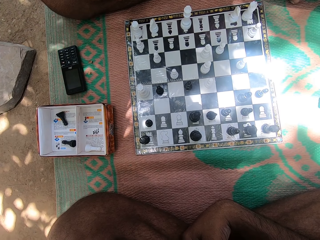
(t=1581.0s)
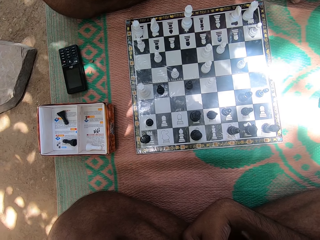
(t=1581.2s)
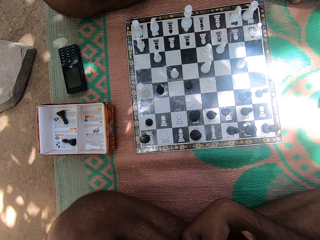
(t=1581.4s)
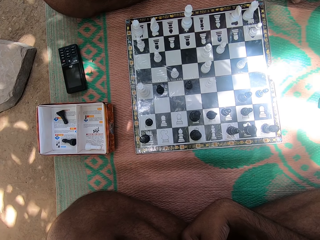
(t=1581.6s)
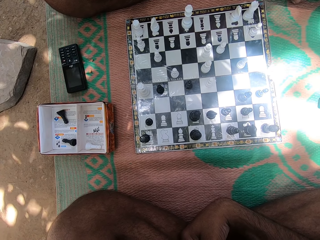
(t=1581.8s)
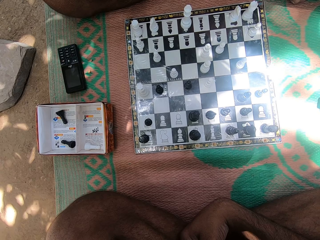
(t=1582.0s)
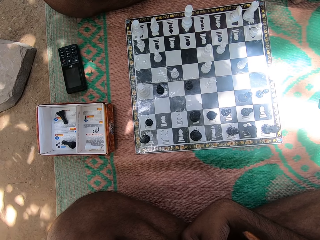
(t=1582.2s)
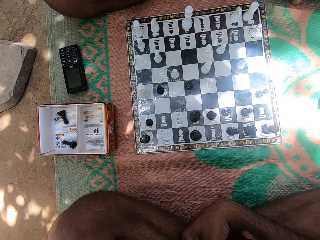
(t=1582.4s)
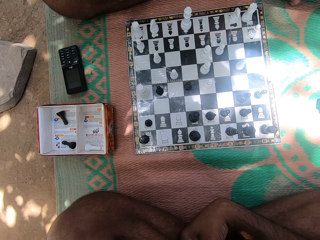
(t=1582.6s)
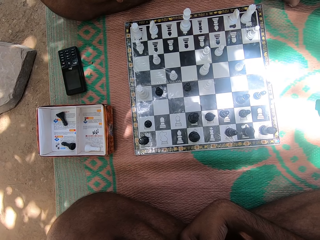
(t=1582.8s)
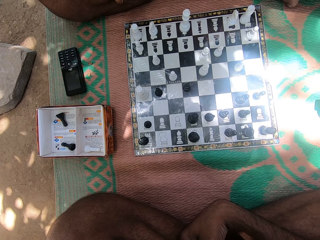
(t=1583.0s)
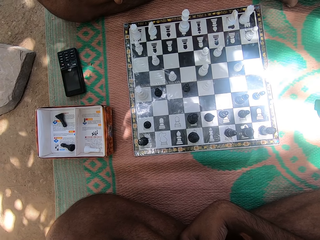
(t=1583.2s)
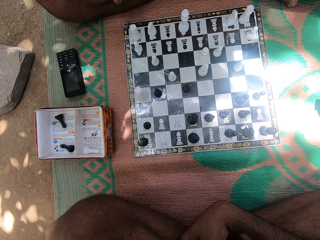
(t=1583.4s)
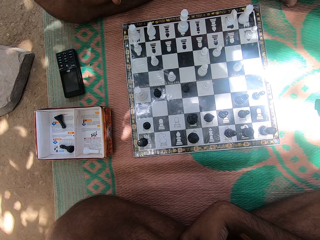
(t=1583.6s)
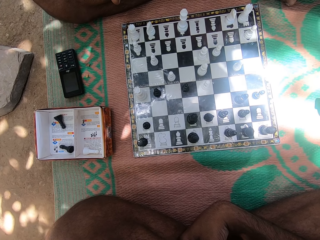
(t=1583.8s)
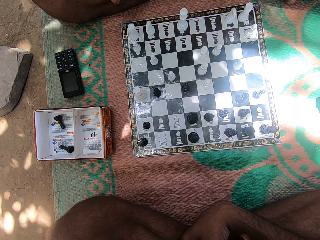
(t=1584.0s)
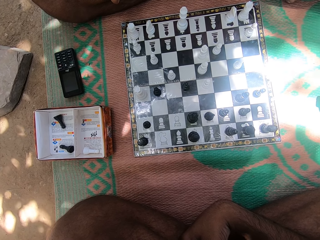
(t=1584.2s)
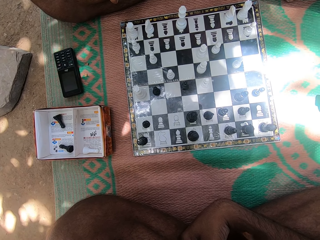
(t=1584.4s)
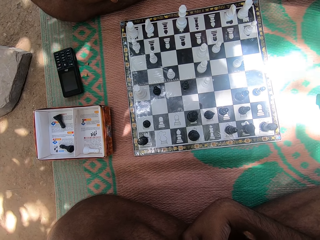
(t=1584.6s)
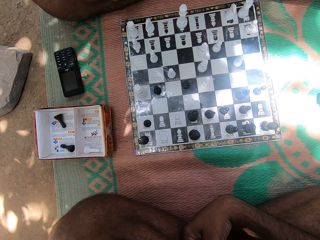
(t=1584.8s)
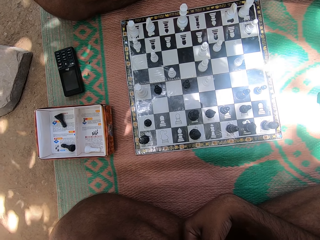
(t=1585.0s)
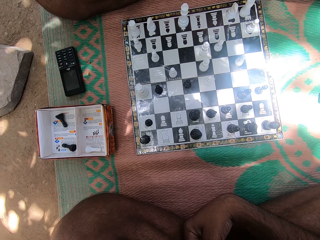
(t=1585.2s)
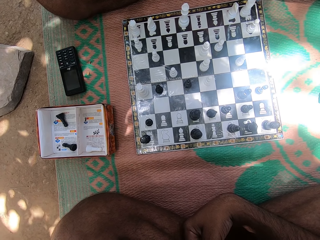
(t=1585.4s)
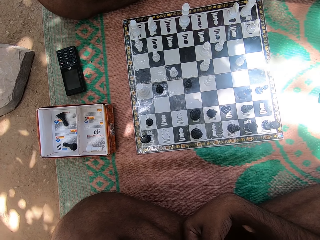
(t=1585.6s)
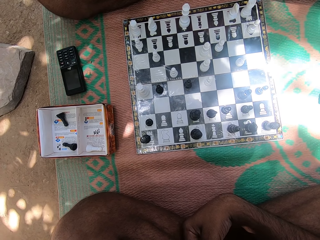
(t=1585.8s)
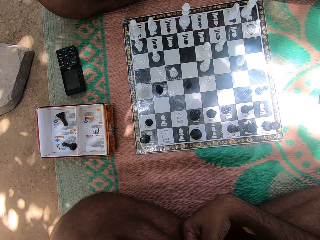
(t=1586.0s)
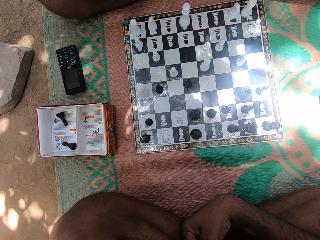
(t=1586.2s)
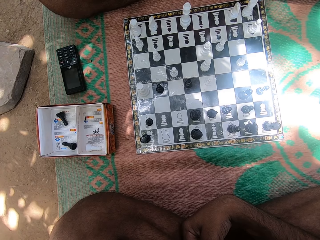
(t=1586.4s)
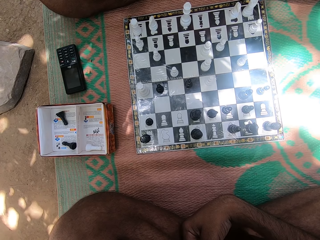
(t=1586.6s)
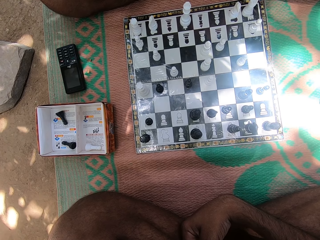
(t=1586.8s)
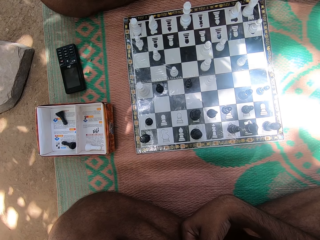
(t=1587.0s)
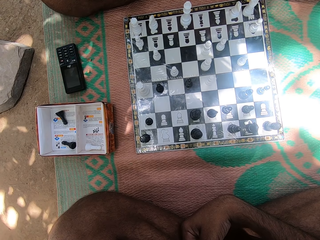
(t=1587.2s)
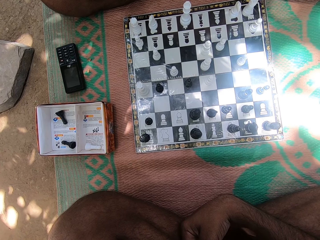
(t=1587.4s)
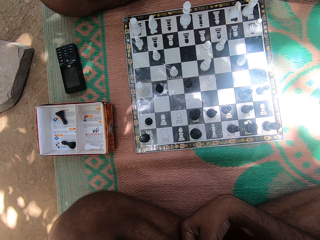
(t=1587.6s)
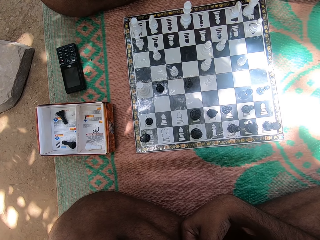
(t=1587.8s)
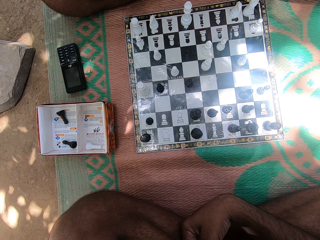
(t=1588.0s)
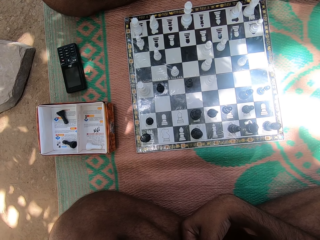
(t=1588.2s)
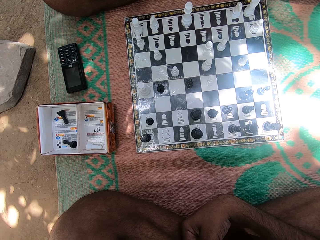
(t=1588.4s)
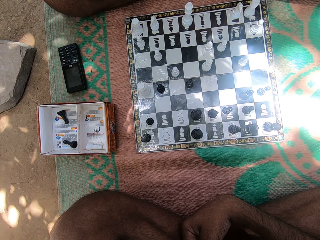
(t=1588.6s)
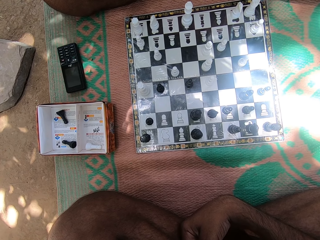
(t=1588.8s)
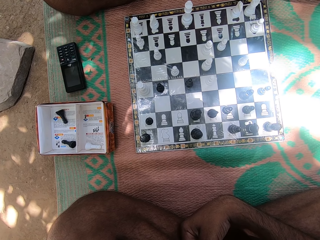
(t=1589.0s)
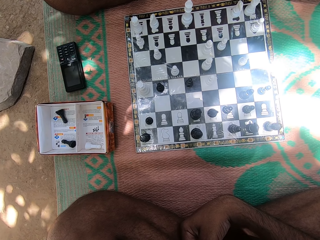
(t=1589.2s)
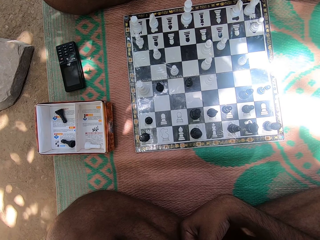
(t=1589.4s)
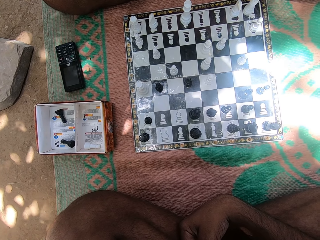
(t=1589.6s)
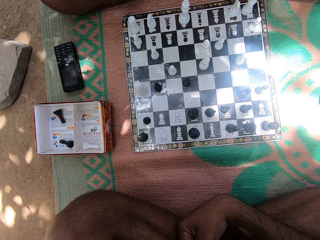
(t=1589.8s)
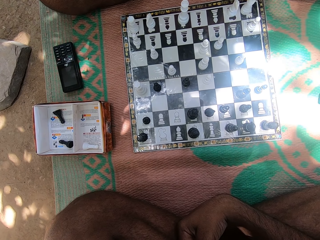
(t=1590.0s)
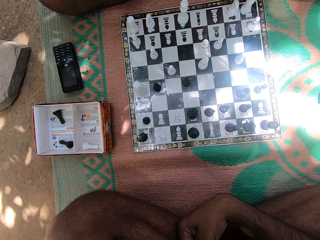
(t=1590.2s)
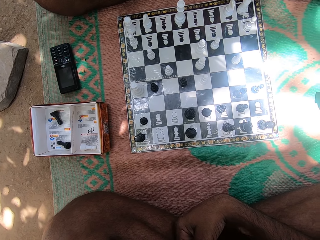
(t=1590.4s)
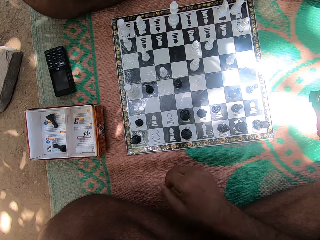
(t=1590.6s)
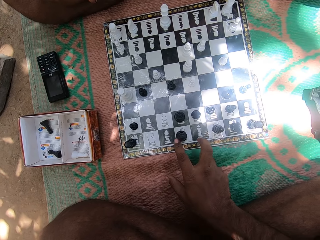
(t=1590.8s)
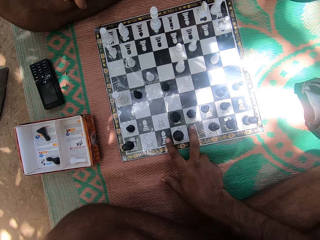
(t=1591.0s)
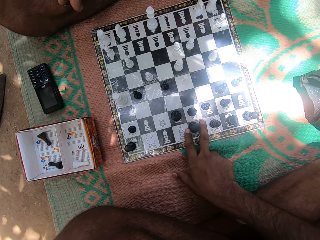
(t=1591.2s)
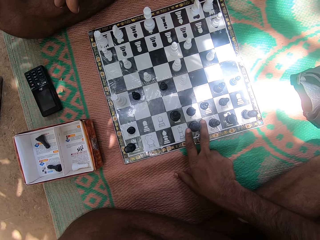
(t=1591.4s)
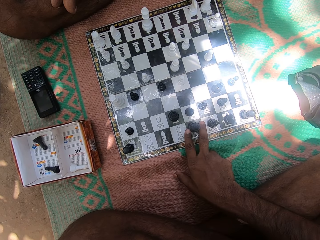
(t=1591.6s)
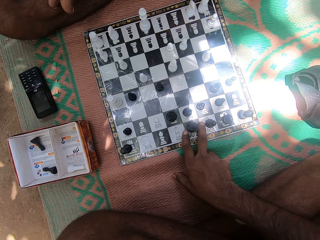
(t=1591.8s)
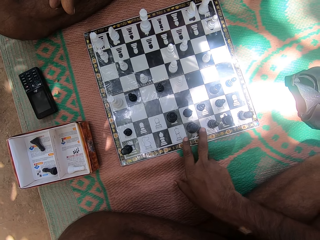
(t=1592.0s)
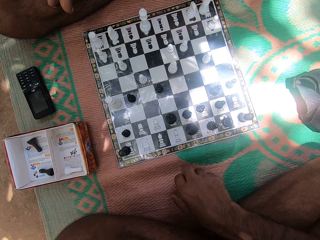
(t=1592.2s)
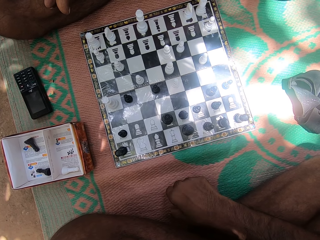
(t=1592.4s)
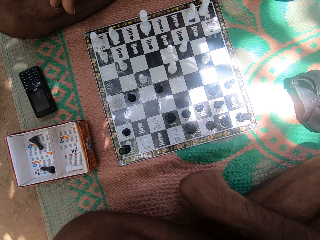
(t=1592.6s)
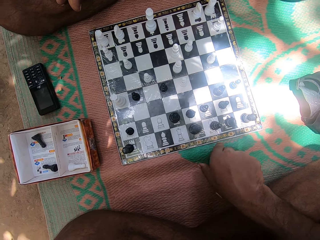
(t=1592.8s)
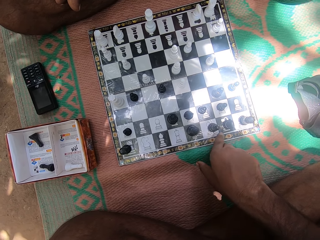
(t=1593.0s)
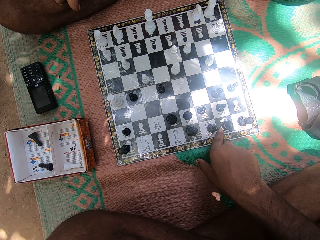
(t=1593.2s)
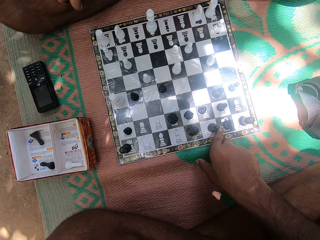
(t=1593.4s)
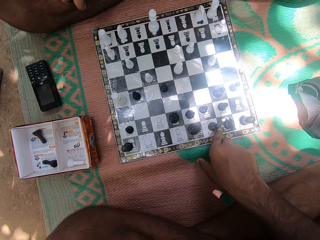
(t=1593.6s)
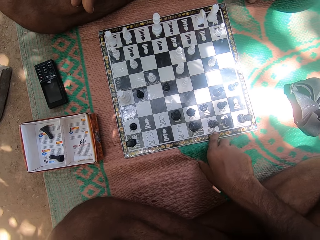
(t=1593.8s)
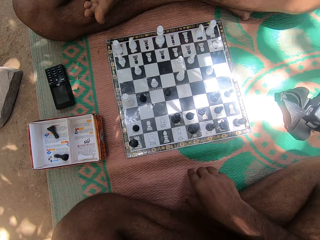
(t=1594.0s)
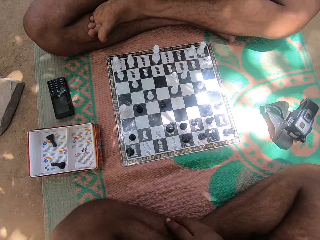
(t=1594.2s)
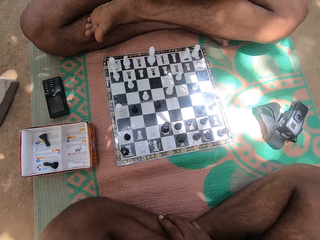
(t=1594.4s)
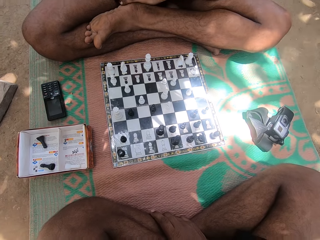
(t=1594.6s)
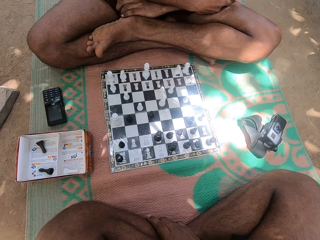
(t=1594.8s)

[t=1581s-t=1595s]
The camera wearer moves the chess piece on the chess board with the right hand. They play the chess game.

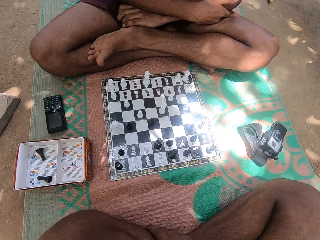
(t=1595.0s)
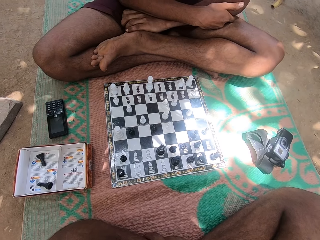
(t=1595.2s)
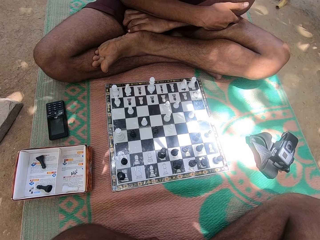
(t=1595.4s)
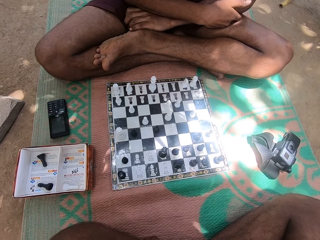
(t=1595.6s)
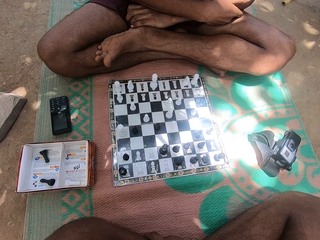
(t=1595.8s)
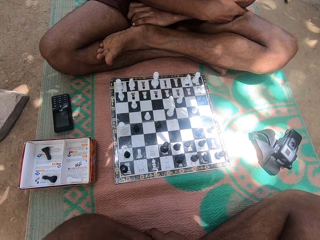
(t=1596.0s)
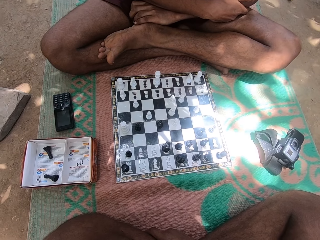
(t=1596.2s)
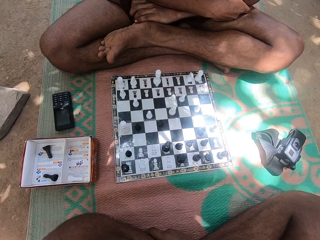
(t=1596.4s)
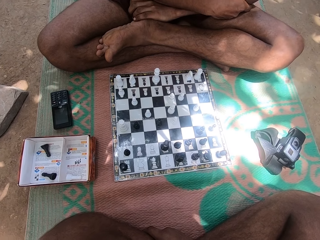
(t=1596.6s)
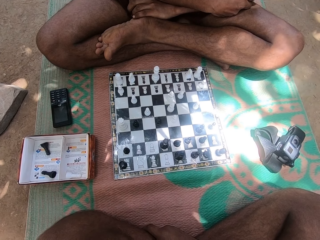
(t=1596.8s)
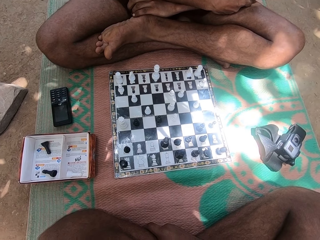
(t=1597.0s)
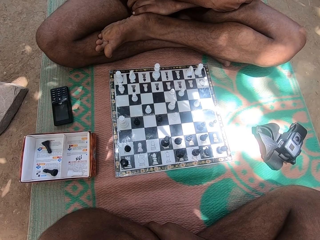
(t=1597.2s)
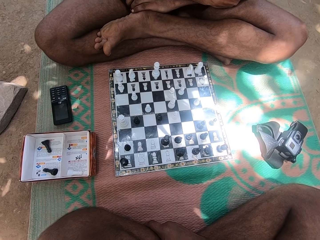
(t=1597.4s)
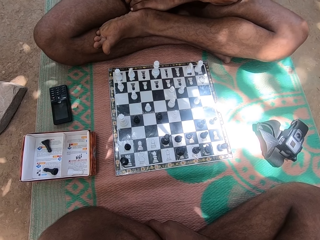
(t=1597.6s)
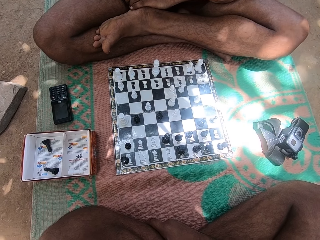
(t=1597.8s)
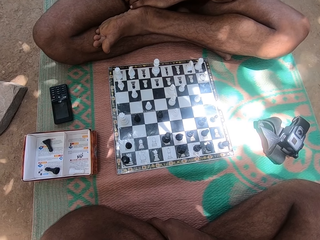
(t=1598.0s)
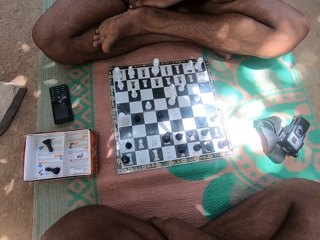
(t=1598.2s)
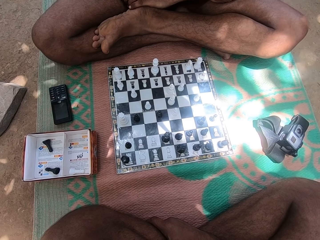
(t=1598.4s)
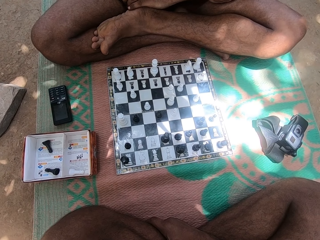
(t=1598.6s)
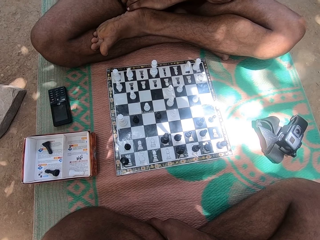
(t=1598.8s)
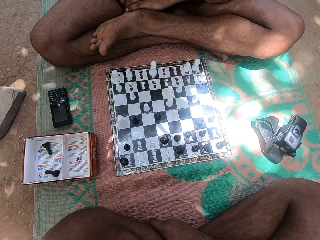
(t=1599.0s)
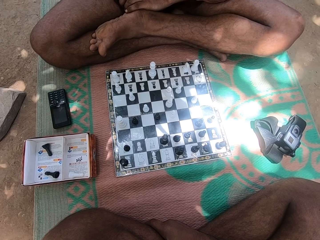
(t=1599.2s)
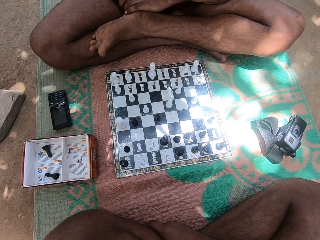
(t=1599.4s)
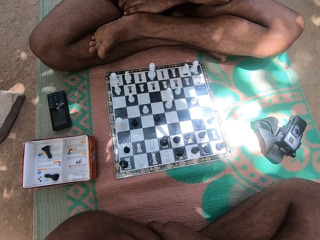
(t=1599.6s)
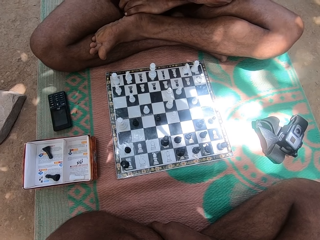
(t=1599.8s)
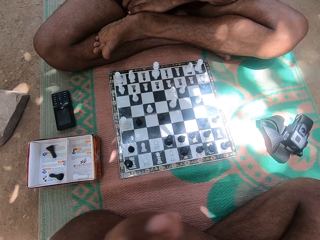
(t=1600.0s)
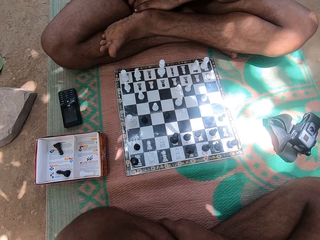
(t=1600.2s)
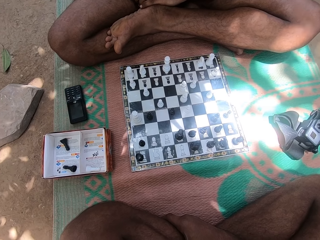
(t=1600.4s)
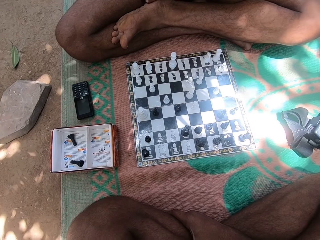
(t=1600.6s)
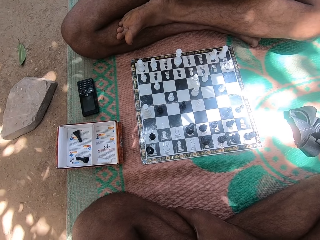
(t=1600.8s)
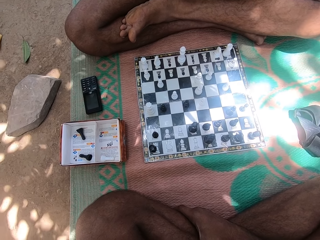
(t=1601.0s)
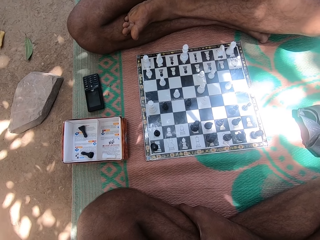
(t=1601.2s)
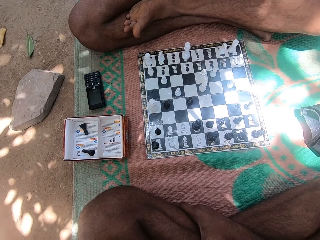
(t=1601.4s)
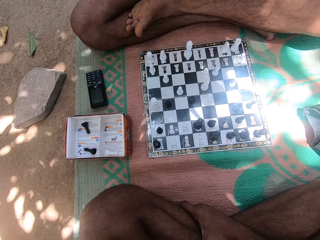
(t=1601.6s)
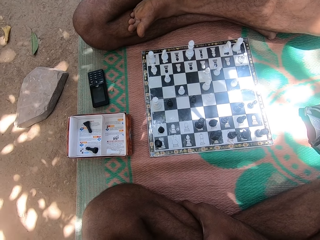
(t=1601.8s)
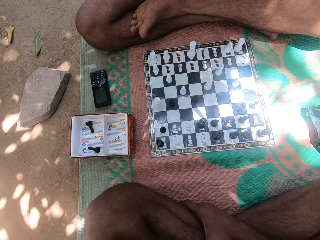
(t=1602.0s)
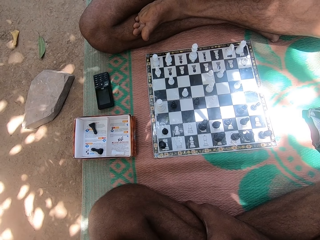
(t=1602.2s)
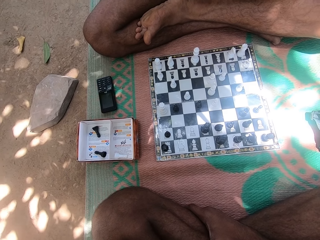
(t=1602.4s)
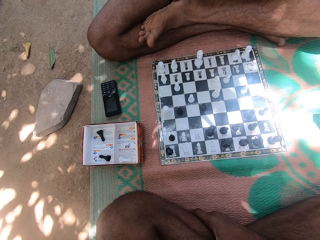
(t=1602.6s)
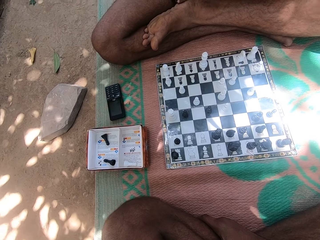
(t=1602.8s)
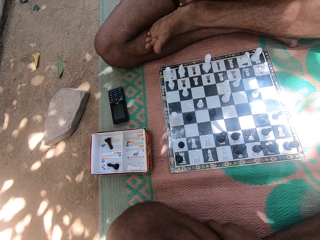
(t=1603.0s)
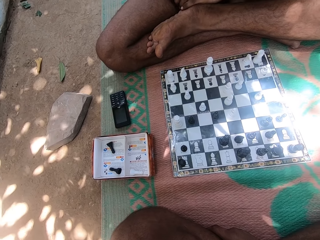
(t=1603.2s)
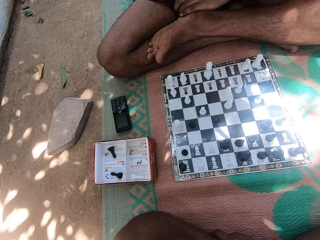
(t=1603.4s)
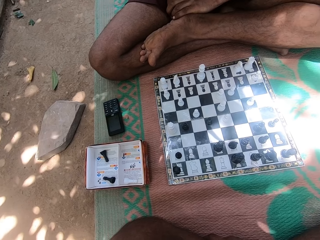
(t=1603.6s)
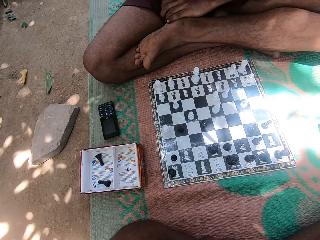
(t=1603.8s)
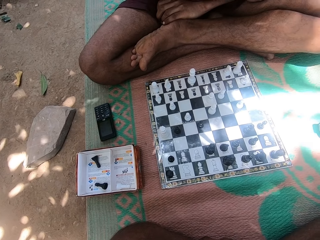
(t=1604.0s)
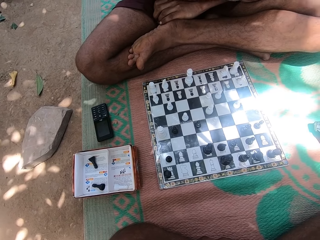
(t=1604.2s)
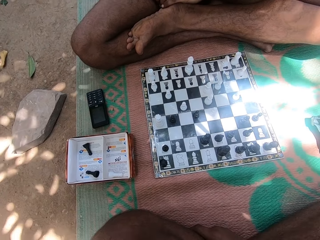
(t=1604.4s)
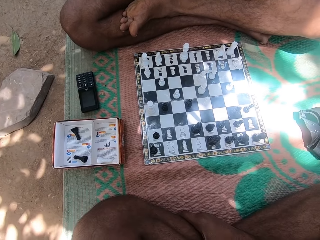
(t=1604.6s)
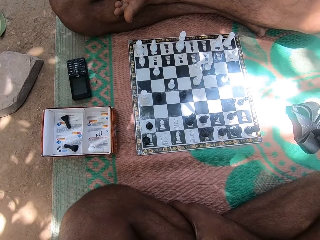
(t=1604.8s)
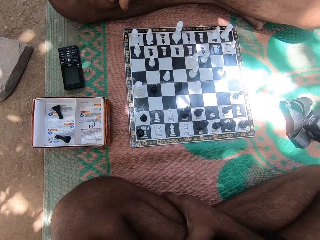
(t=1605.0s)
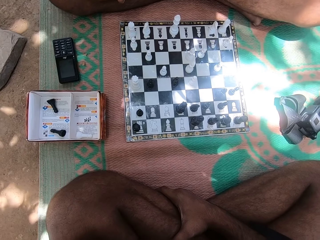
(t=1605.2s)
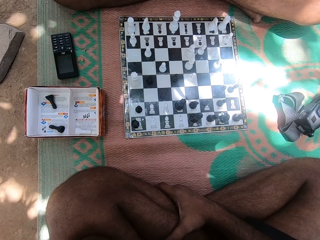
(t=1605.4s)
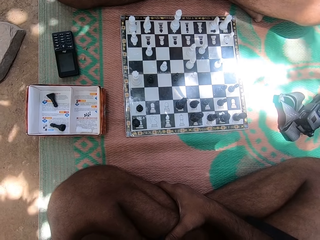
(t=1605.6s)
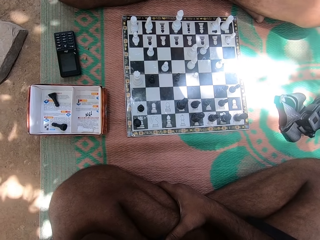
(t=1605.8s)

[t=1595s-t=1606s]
The camera wearer looks at the chess pieces on the chess board. They look at the chess pieces in the box.
